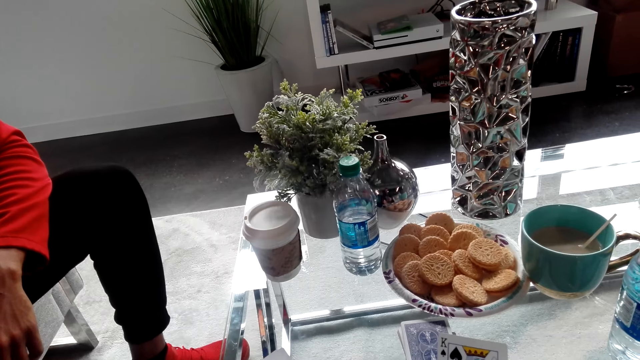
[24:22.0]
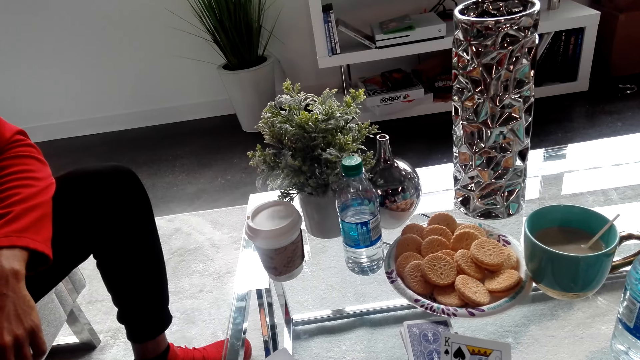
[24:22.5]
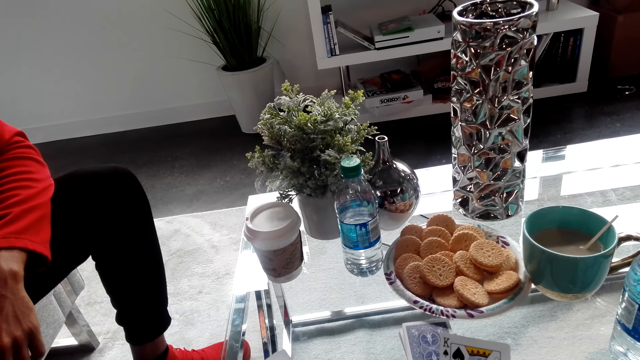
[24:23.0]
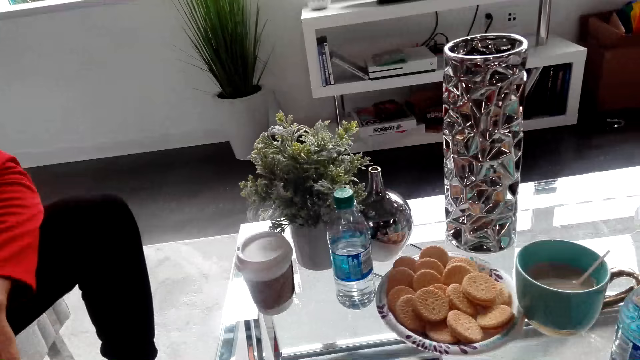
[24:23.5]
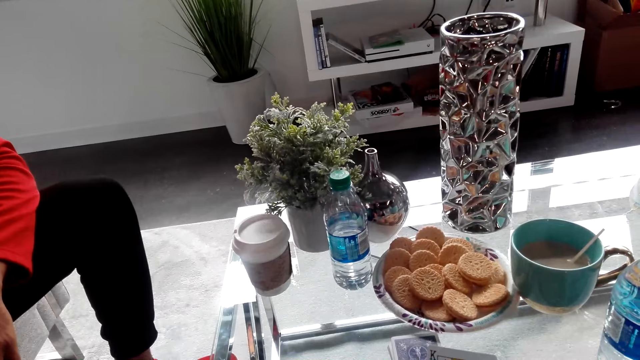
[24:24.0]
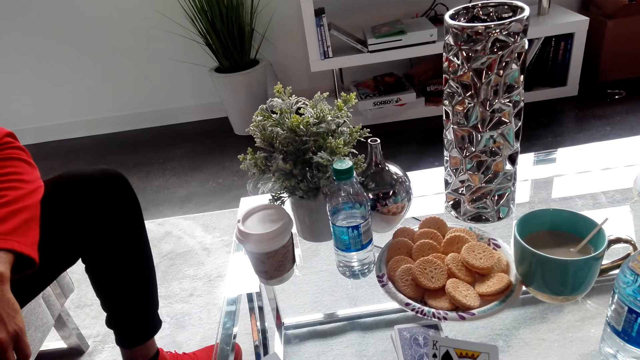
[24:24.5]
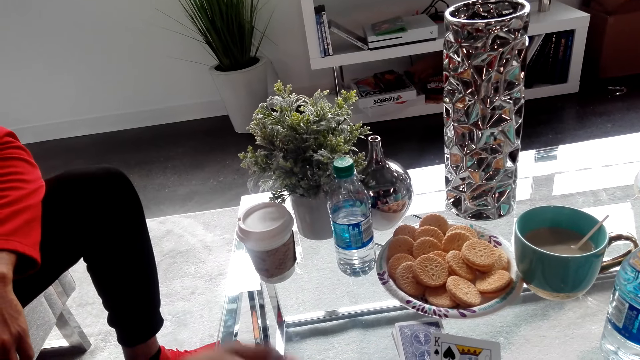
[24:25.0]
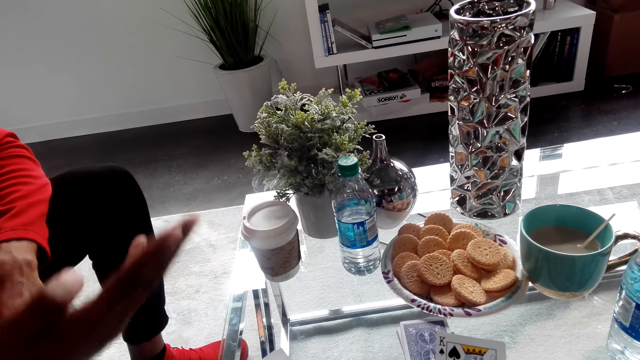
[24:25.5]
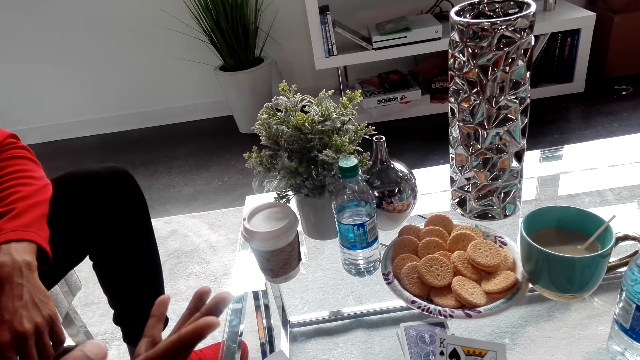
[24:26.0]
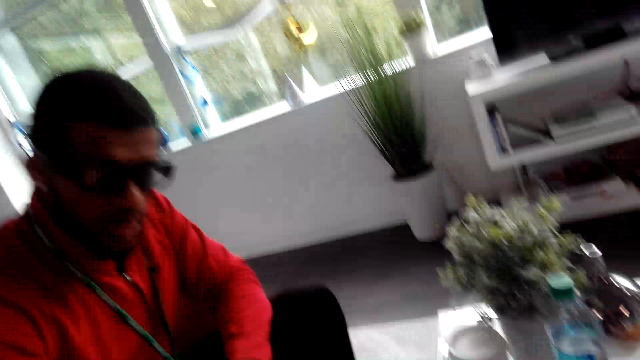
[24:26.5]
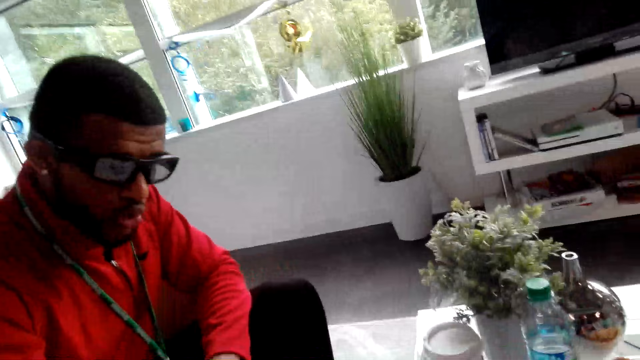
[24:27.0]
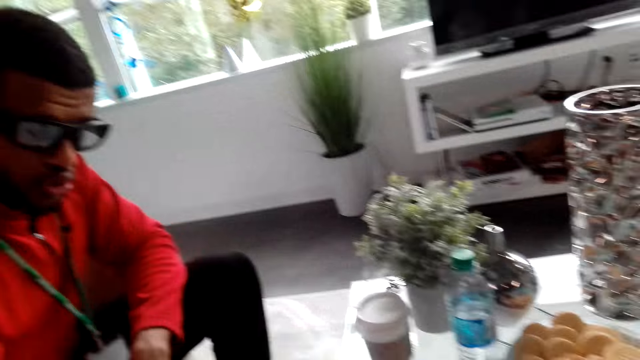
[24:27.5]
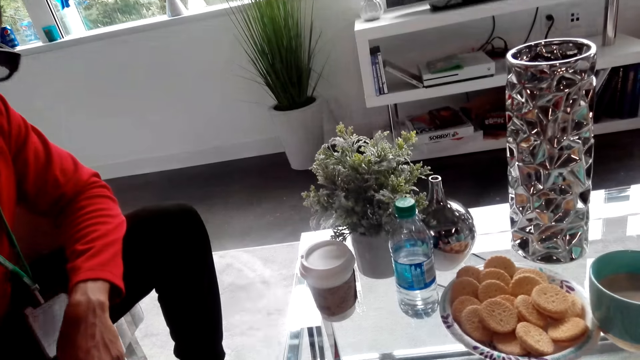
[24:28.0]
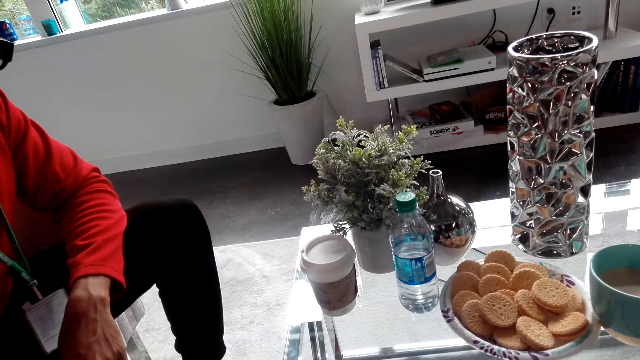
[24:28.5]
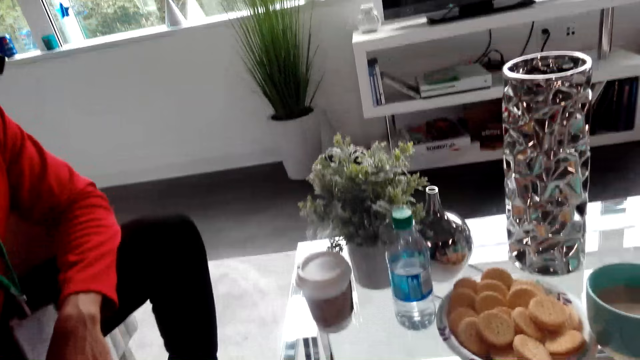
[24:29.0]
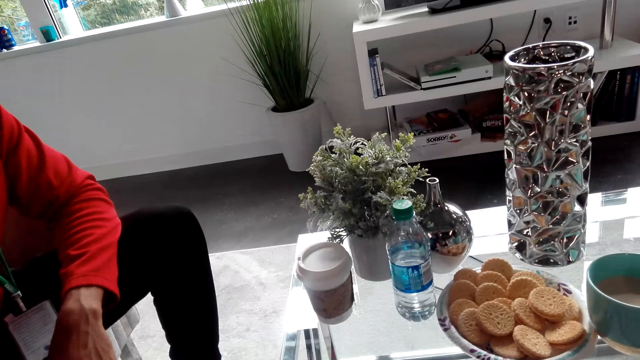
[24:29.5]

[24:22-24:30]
A man converses with the camera wearer.

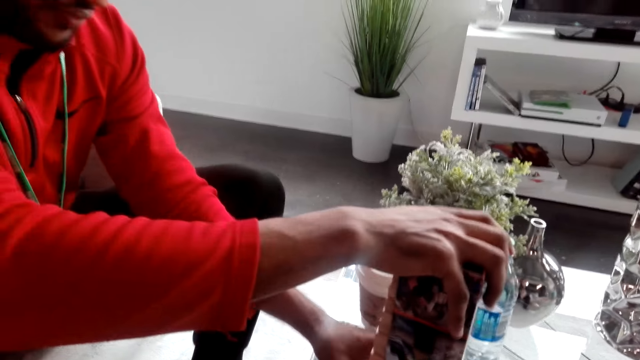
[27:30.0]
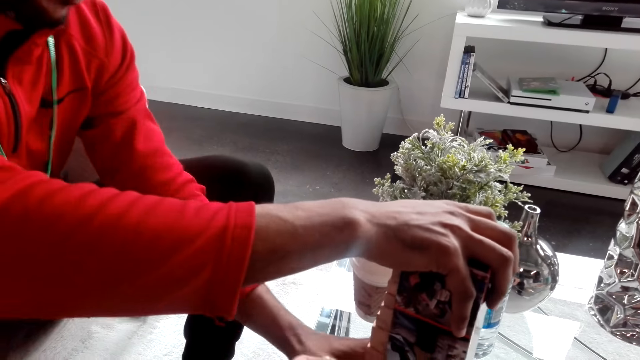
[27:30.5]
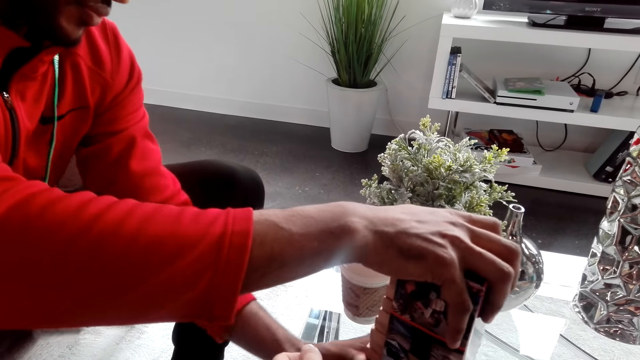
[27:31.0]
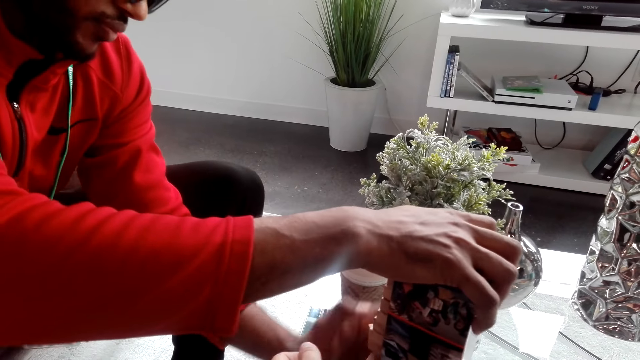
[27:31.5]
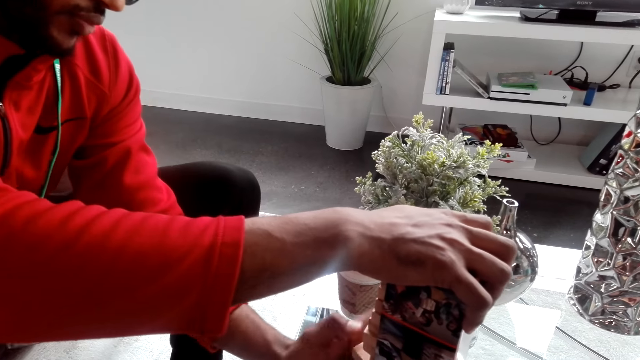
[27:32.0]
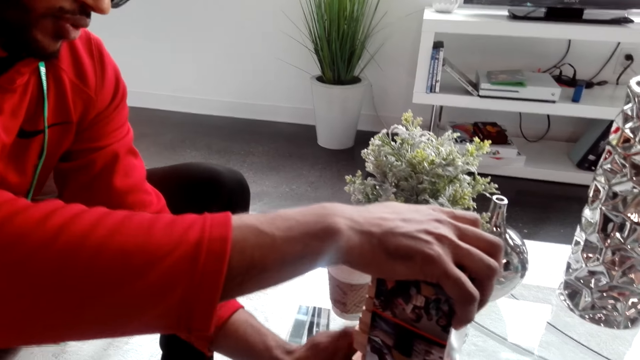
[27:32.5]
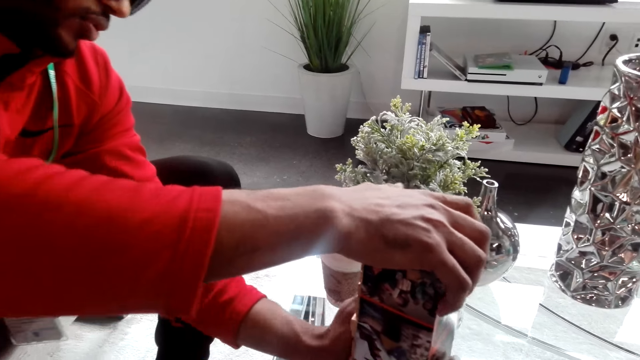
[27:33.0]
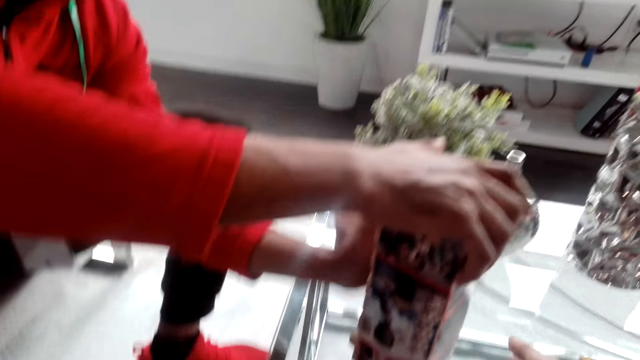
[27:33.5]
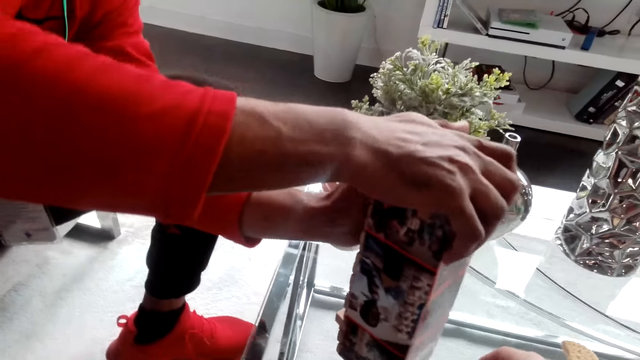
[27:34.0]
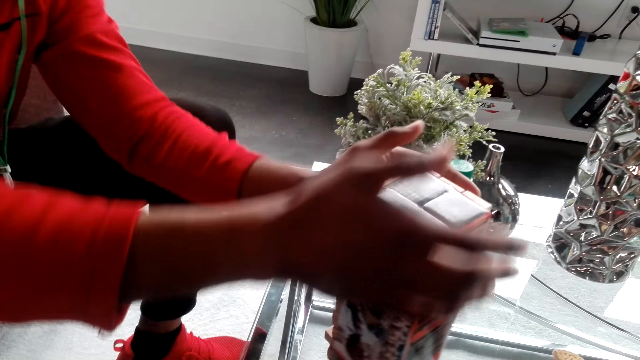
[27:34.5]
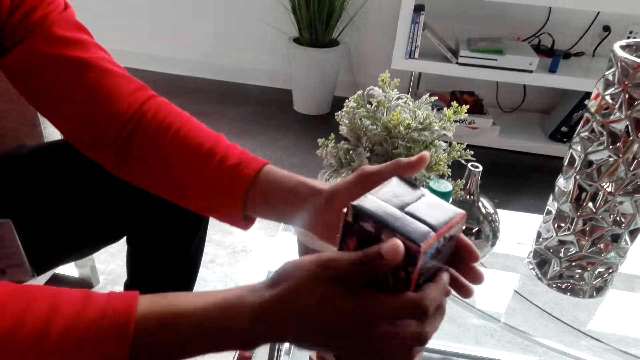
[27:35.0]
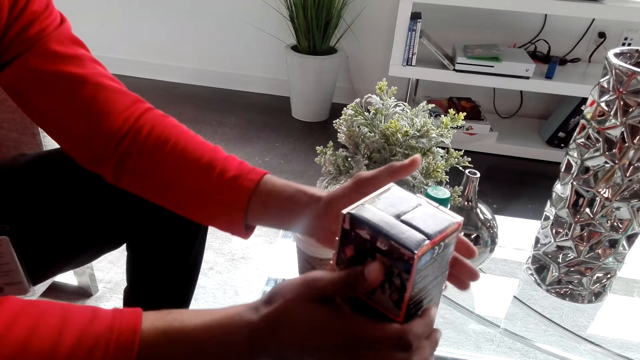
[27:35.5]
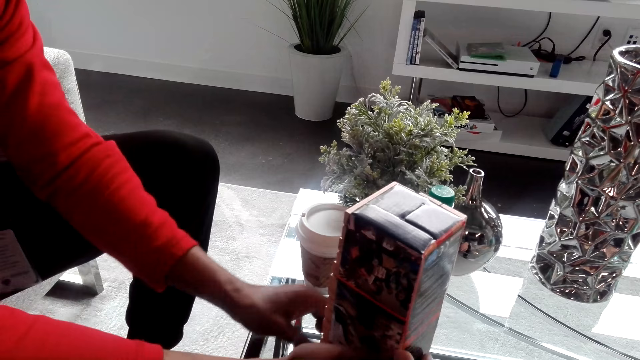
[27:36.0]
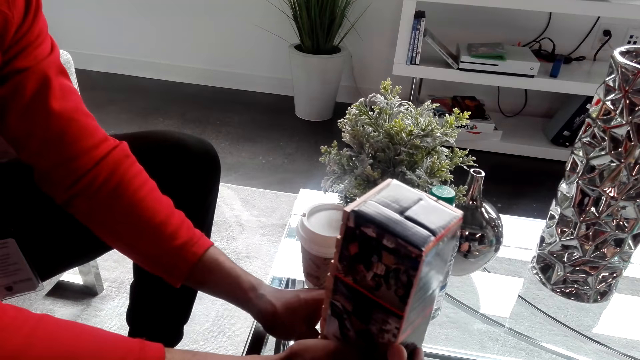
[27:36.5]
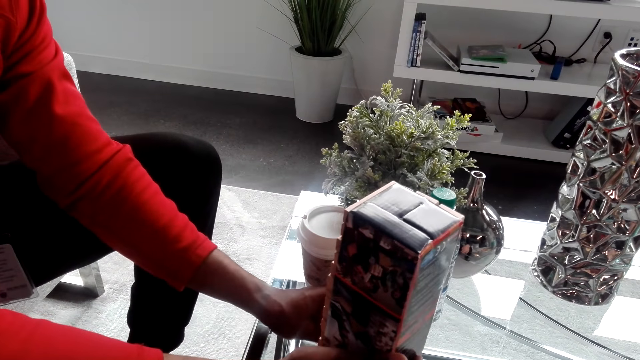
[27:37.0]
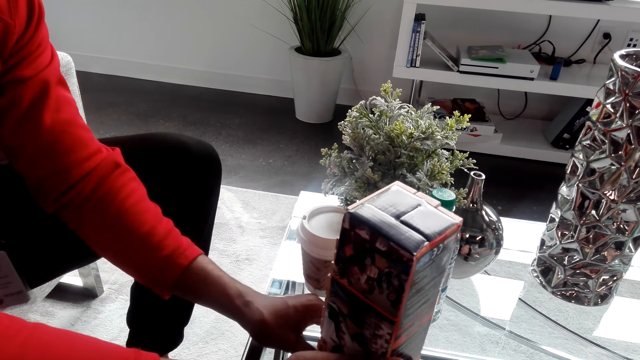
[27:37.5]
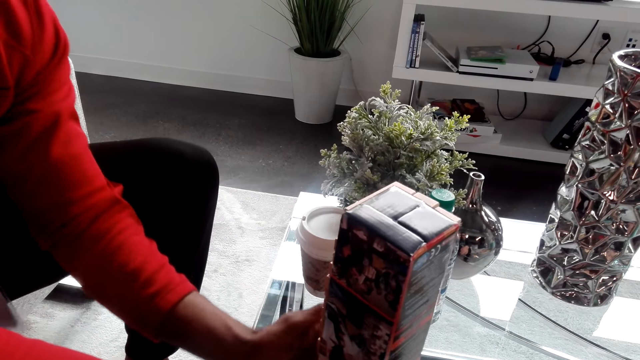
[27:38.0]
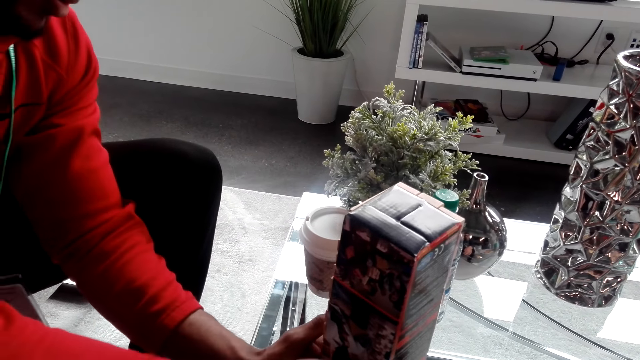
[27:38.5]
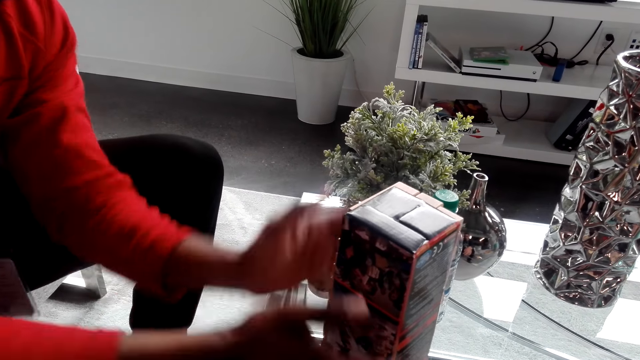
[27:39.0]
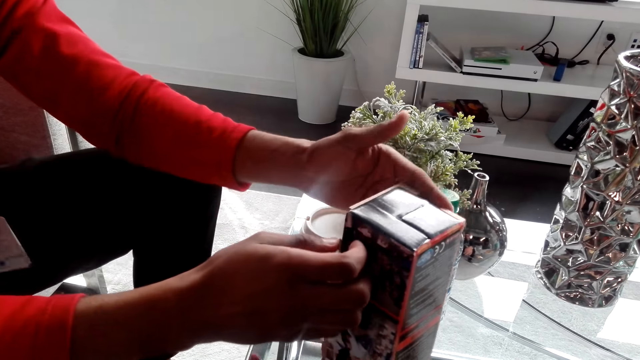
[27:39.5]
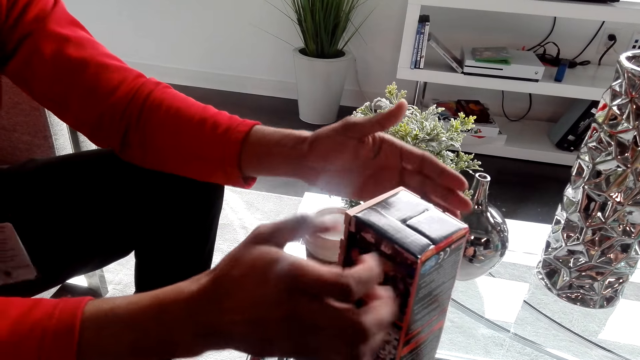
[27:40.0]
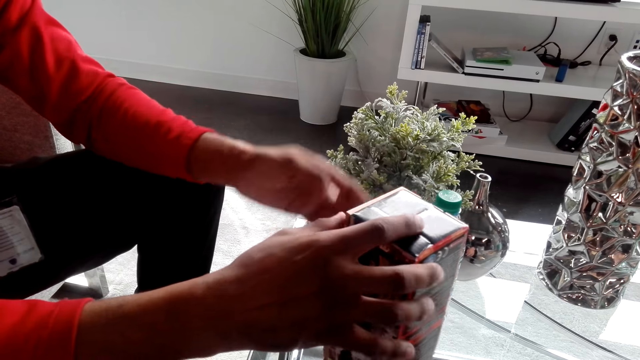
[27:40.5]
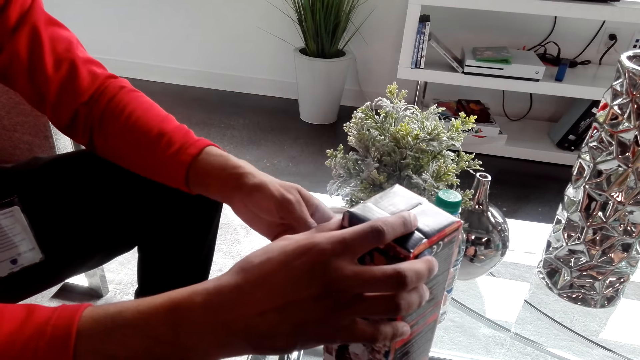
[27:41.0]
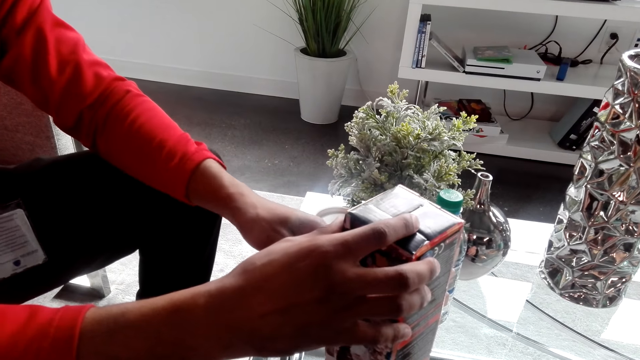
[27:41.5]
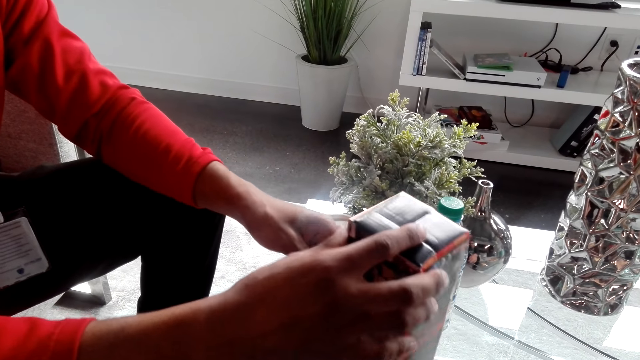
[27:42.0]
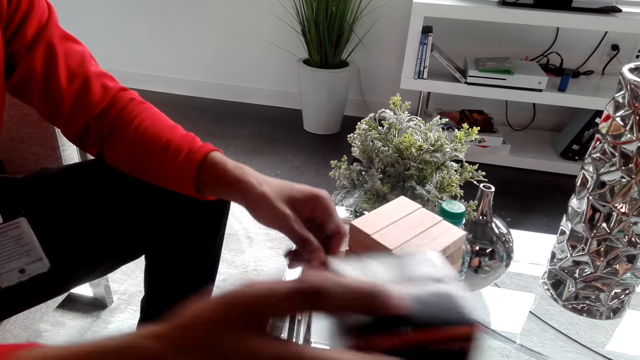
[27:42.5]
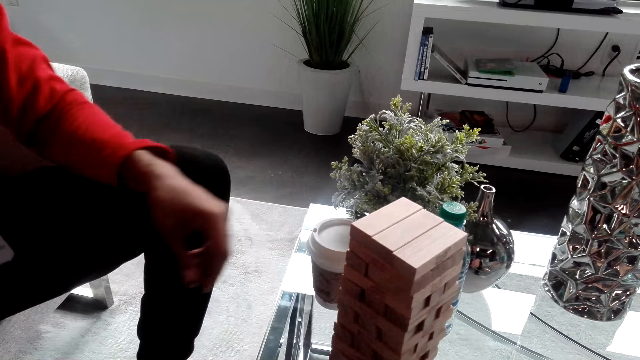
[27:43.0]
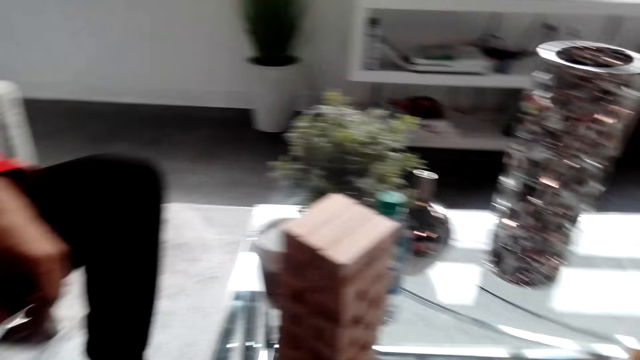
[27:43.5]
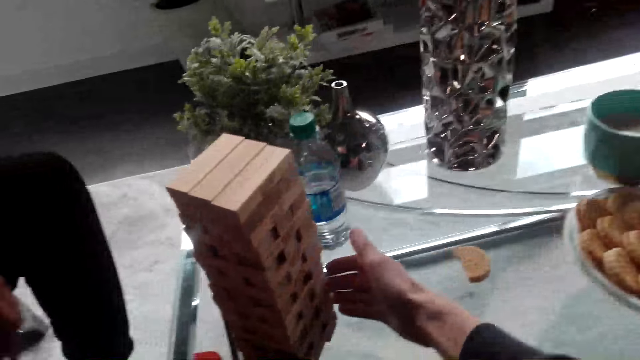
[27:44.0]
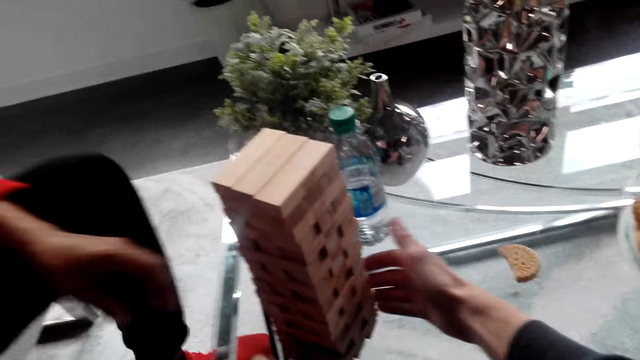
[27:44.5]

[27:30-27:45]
A man holds a jenga. He presses the jenga pieces in place. He presses the jenga pieces in place again. He removes the box on the wooden block. He holds the box. The camera wearer touches the wooden block. The man converses with the camera wearer.
